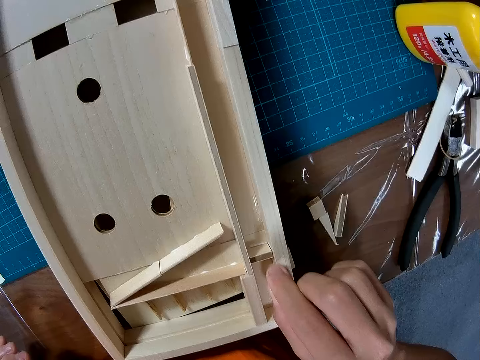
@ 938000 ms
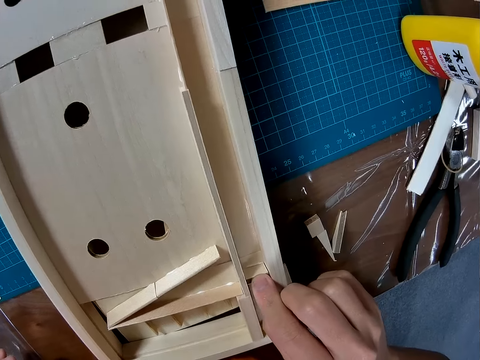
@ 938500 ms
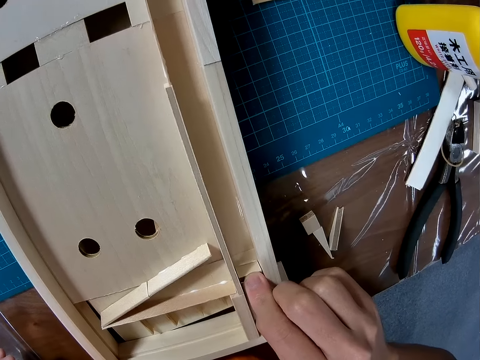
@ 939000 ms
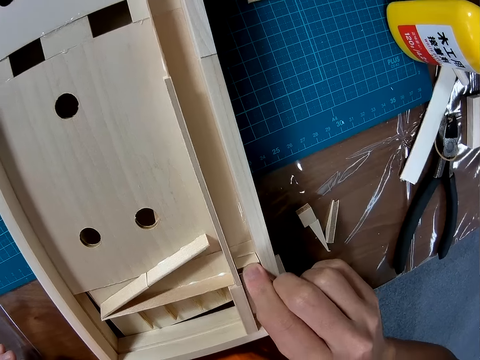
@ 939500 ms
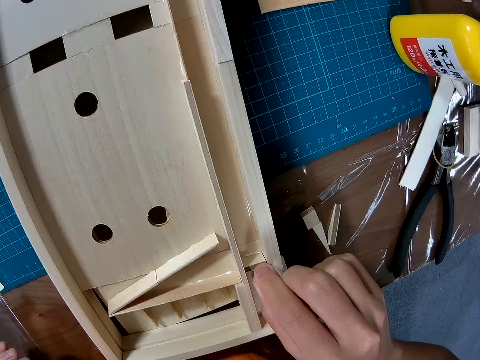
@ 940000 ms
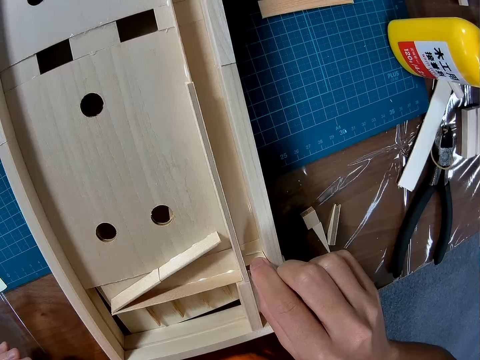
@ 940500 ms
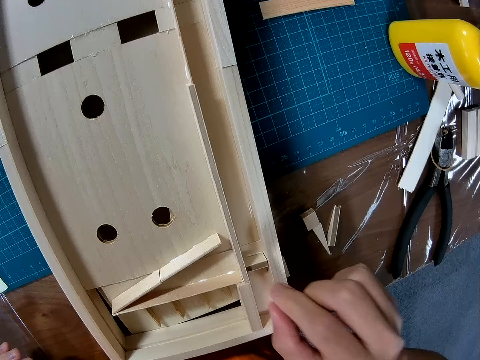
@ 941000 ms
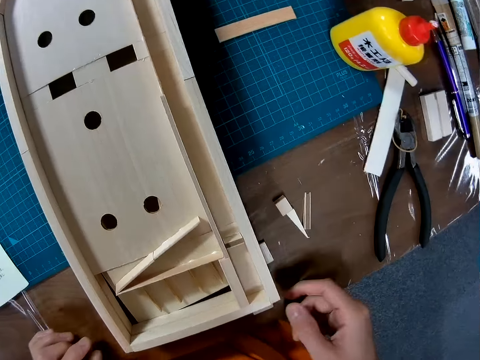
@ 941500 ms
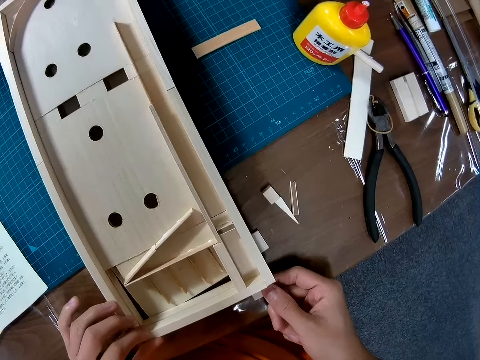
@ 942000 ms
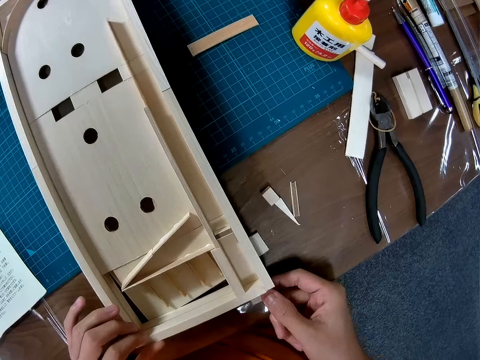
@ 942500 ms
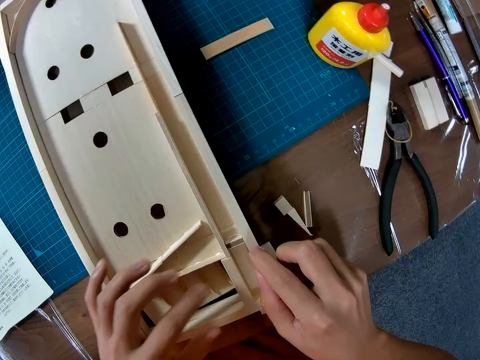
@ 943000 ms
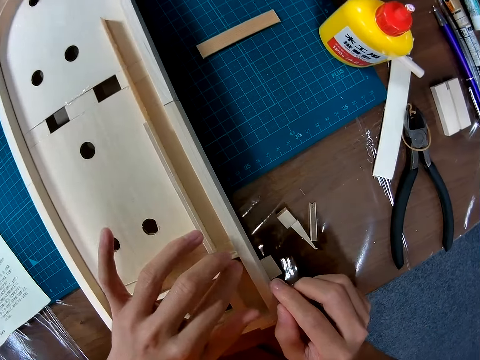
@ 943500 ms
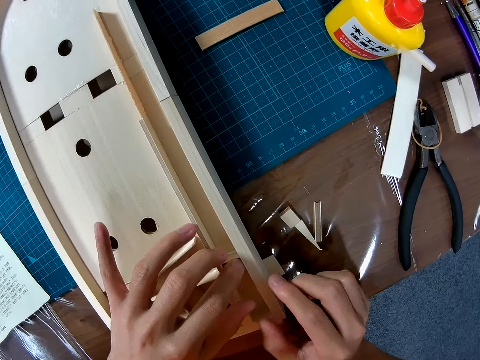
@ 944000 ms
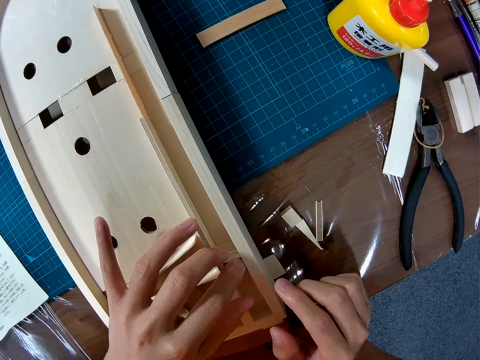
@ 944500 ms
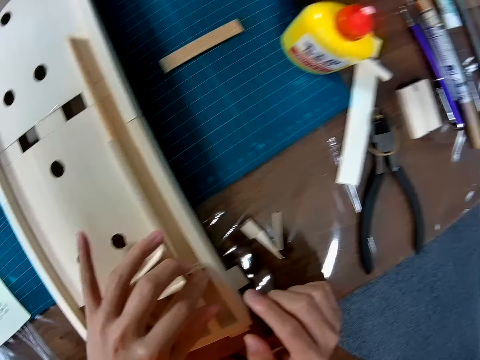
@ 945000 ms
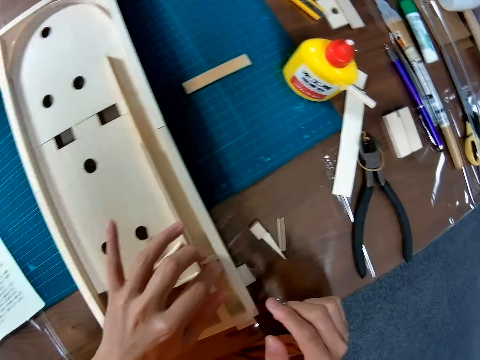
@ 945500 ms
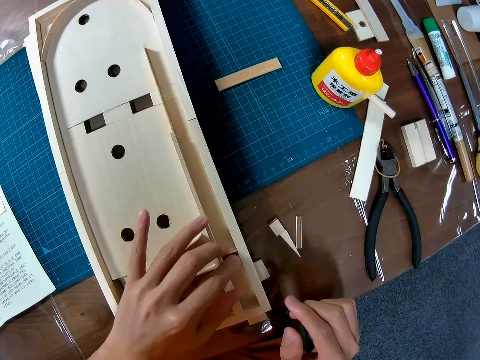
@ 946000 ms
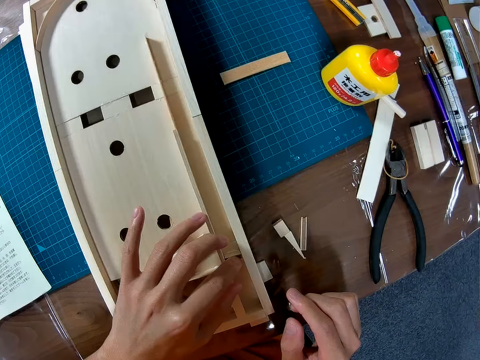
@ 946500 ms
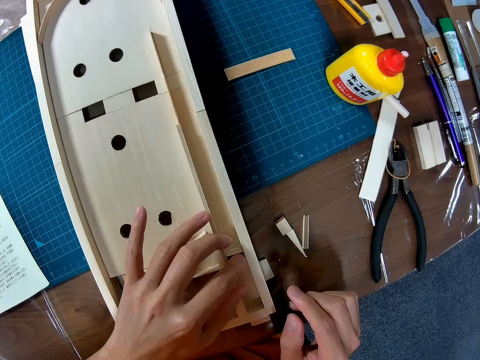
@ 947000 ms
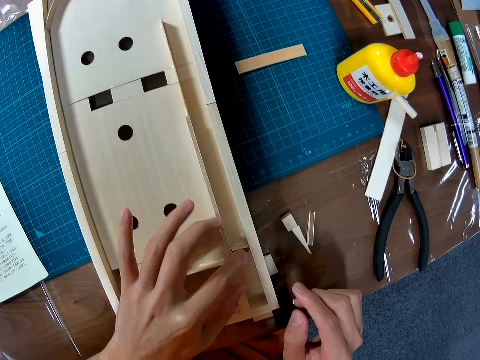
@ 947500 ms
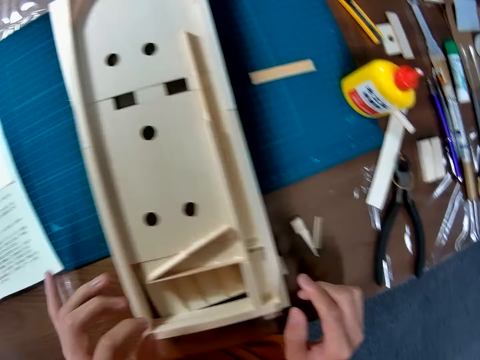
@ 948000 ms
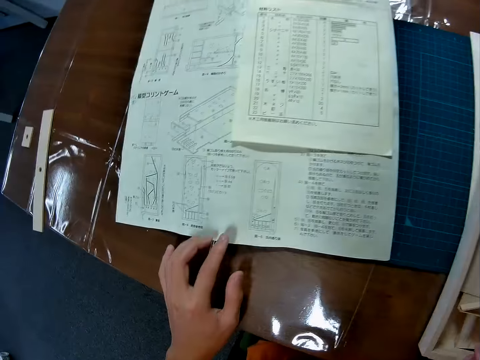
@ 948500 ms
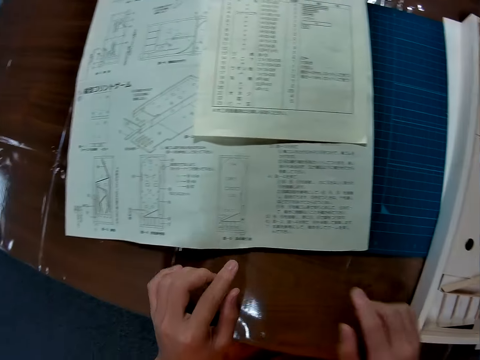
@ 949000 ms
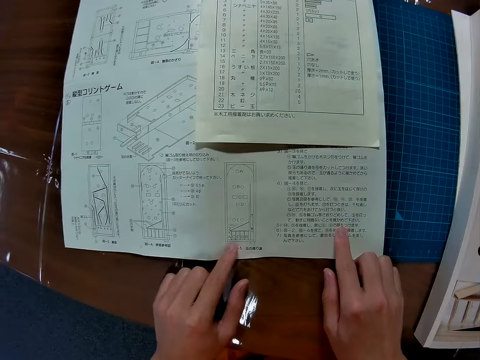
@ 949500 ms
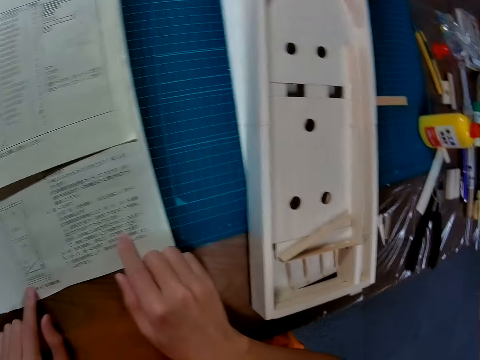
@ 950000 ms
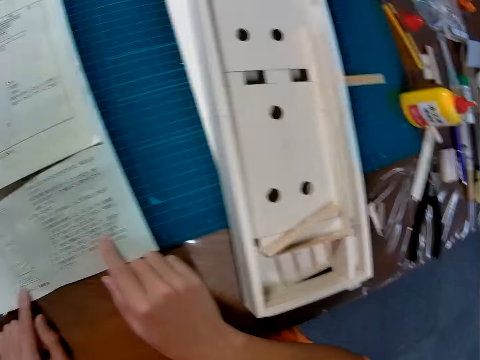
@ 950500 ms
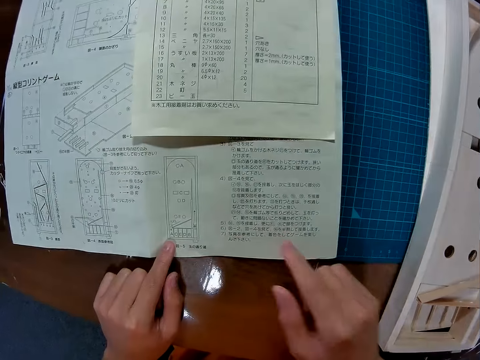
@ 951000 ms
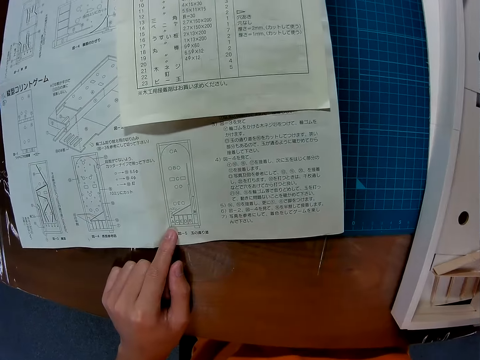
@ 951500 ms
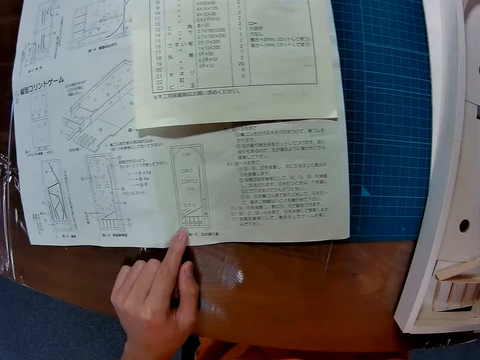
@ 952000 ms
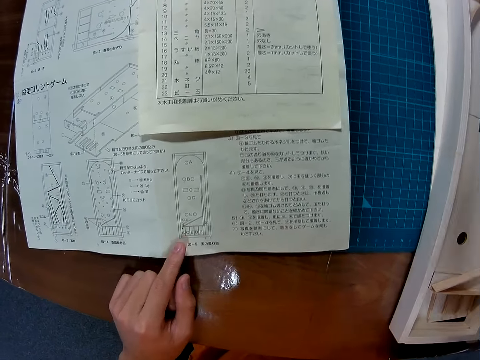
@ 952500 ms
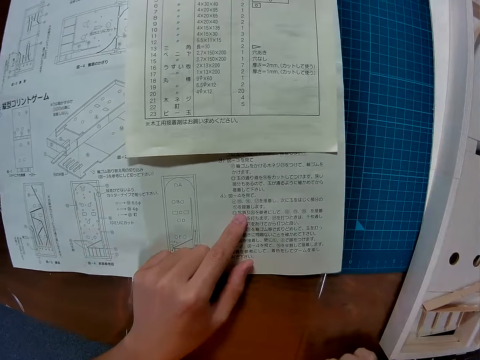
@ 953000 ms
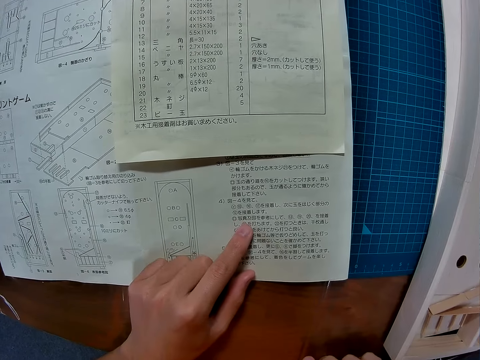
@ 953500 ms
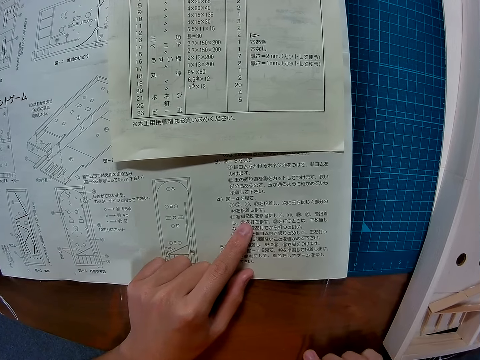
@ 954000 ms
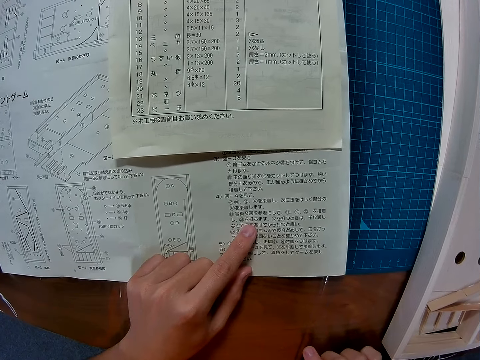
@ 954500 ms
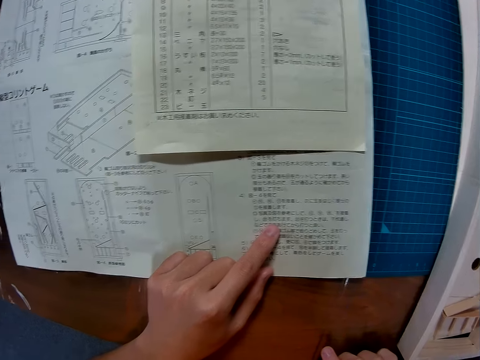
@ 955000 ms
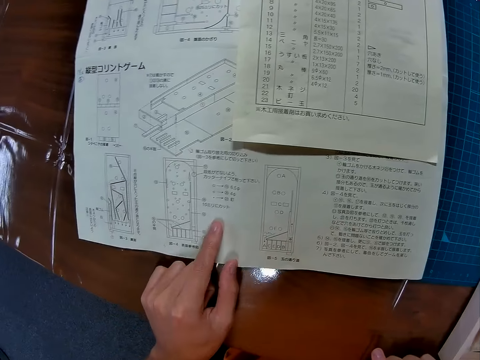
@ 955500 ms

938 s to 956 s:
The camera wearer adjusts the wood piece on the wood craft. They test the wooden model. They pull a wood string on the craft. They attach the model piece on the wooden model. They adjust the wood piece on the wood craft. They look towards the woodcraft construction kit manual. They hold the woodcraft construction kit manual with the index fingers. They look towards the wooden model. They look towards the woodcraft construction kit manual. They remove the right hand from the woodcraft construction kit manual. They adjust the left-hand index finger on the woodcraft construction kit manual.

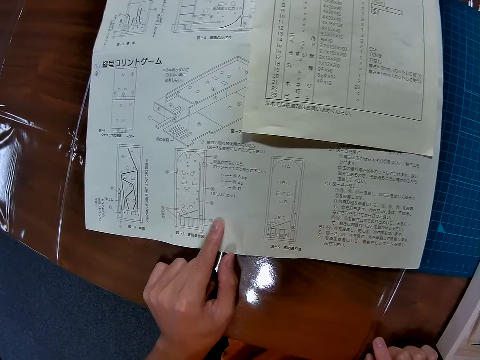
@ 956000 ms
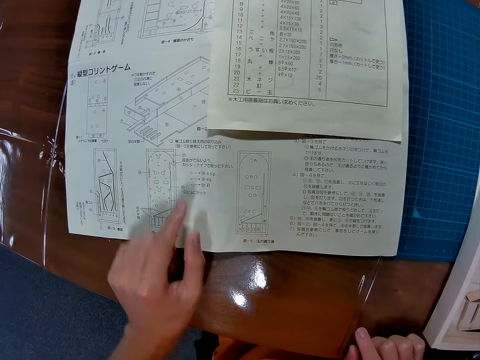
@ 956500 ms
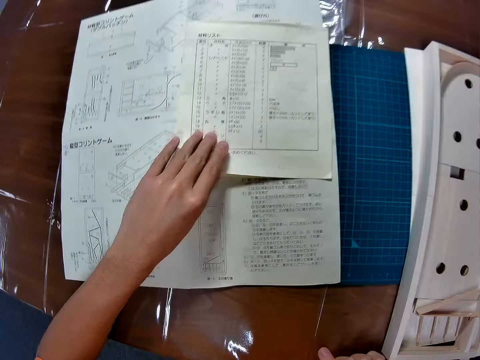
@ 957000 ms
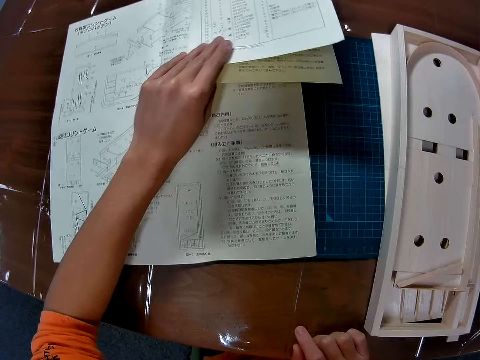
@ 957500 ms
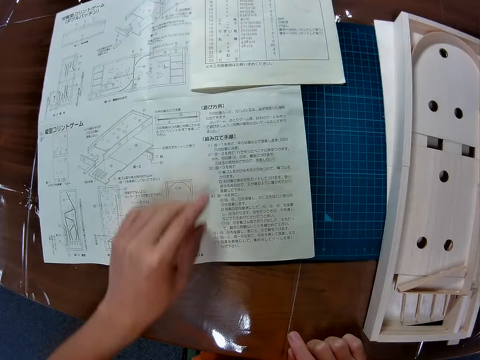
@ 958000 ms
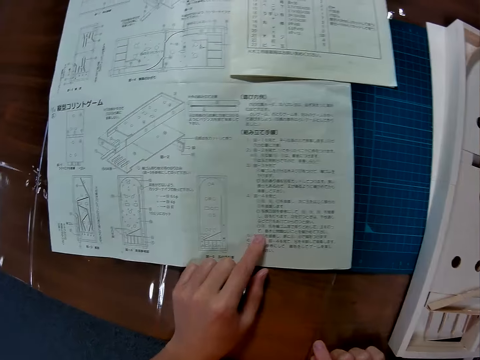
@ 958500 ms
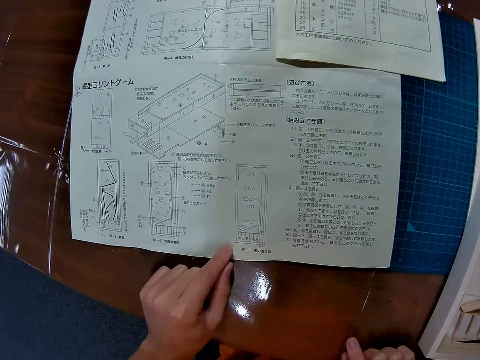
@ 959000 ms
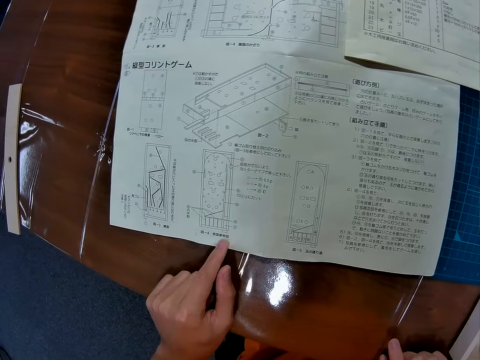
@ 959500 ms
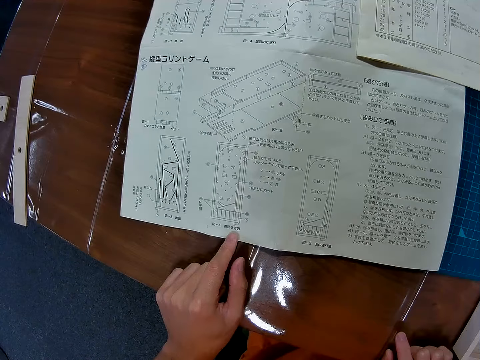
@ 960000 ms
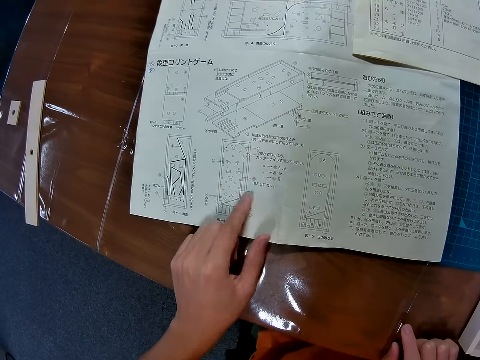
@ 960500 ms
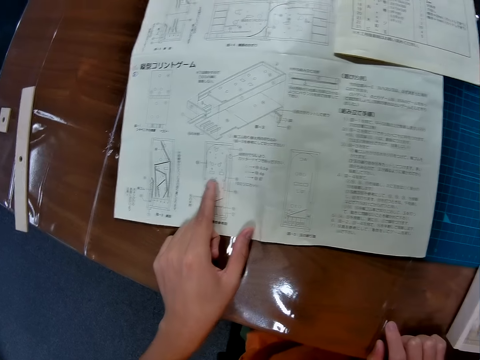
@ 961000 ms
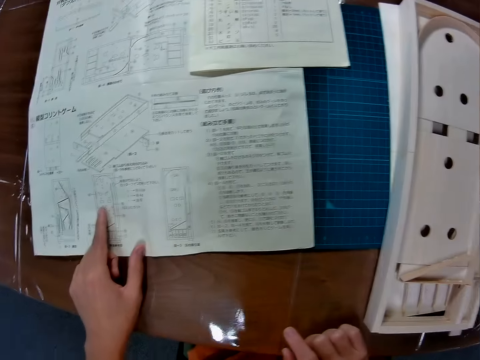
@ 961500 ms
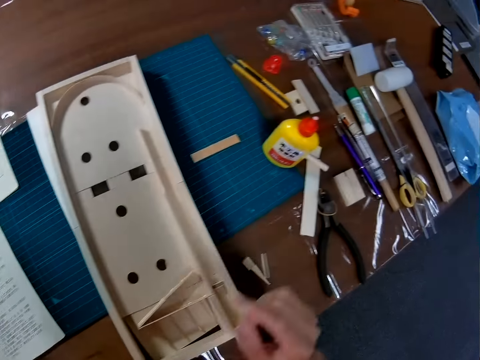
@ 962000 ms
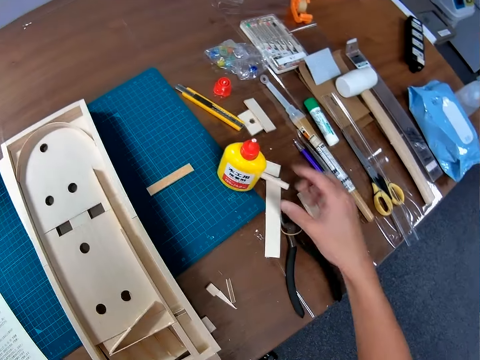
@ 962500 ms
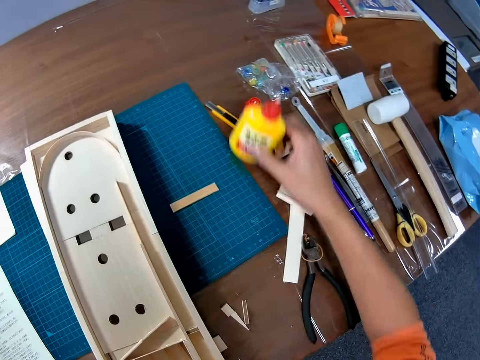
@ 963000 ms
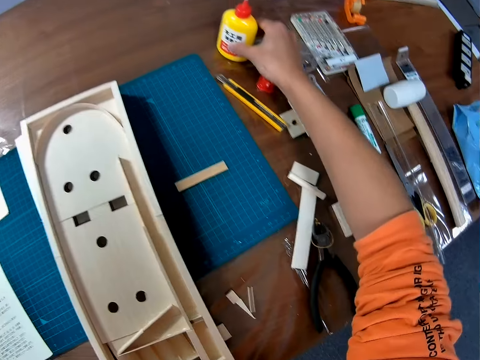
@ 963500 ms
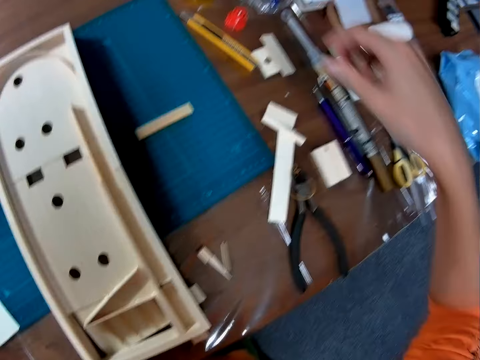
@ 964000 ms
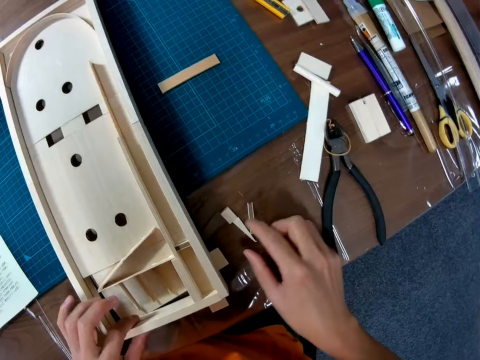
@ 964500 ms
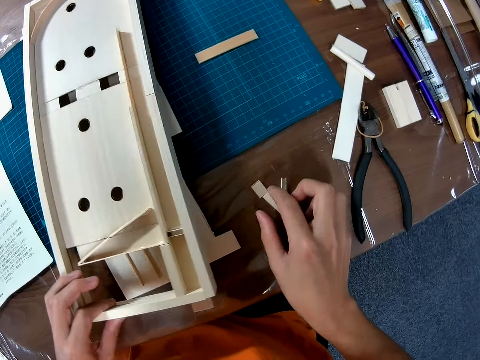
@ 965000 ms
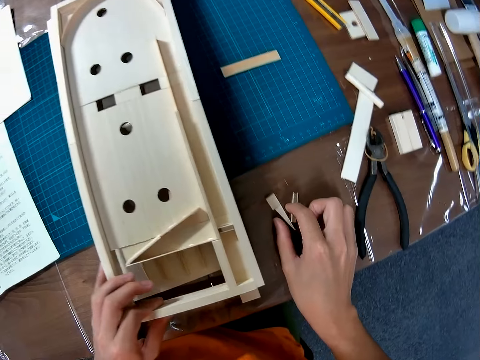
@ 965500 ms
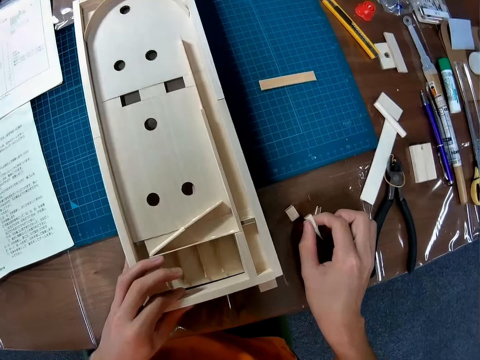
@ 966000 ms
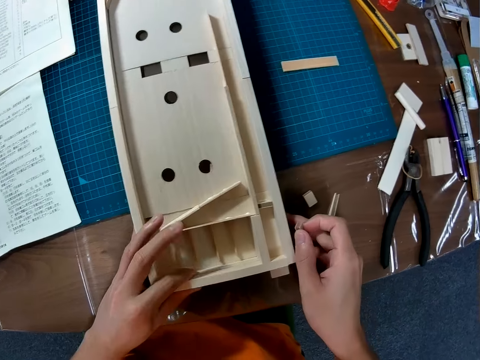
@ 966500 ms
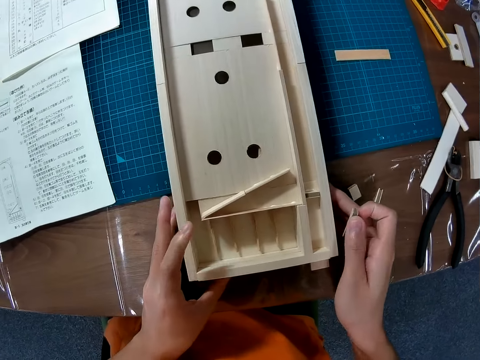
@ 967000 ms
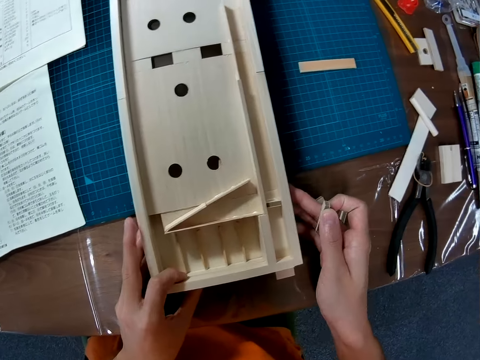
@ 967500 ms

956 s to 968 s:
The camera wearer adjusts the booklet on the woodcraft construction kit manual. They move the manual book forward. They hold the woodcraft construction kit manual with a left-hand index finger. They adjust the left-hand index finger on the woodcraft construction kit manual. They study the manual. They look towards the wooden model. They pick up the wood glue. They change the position of the glue bottle on the table. They put the wood glue on the table. They lift the wooden model with the left hand. They move the wood craft to the left. They return the wood craft to its position on the wood sheet. They pick up a model piece on the table with the right hand. They adjust the wooden model on the table.
